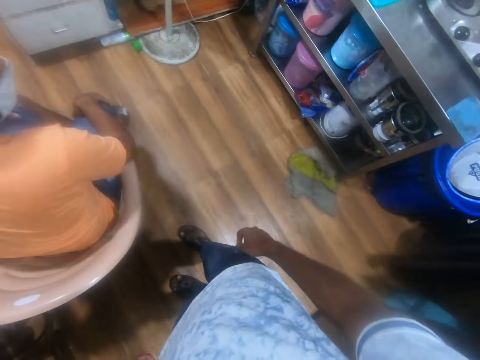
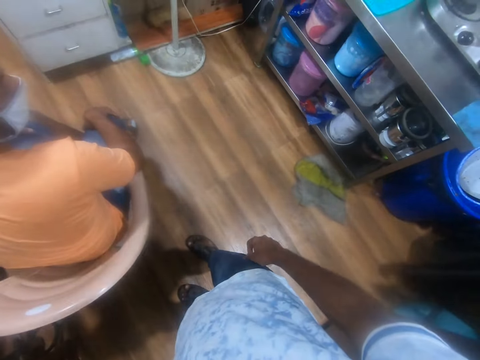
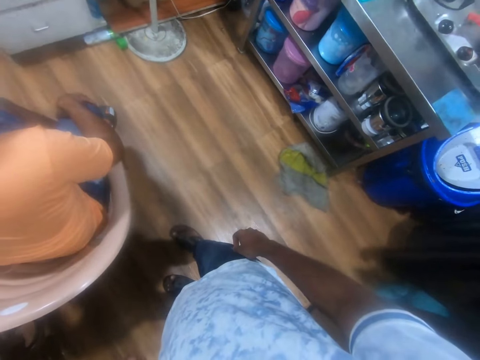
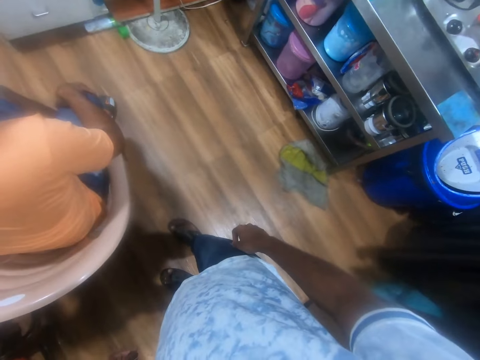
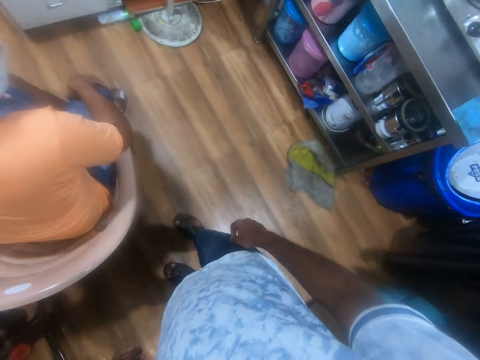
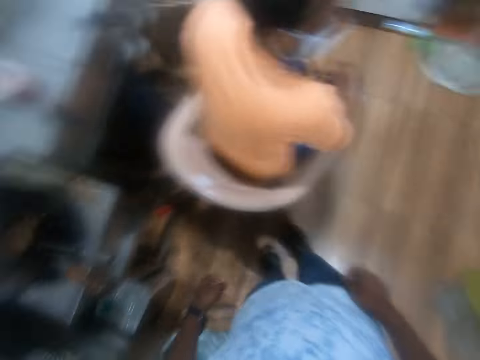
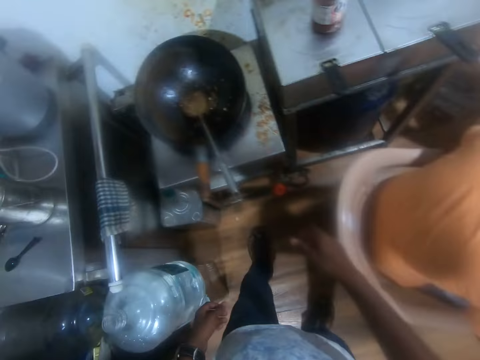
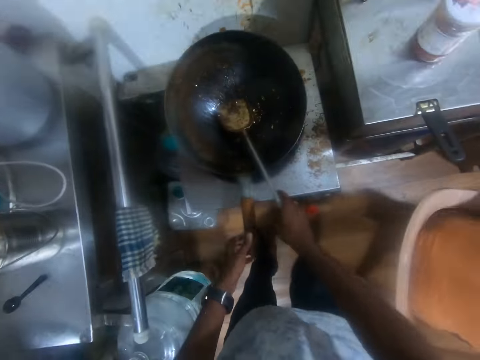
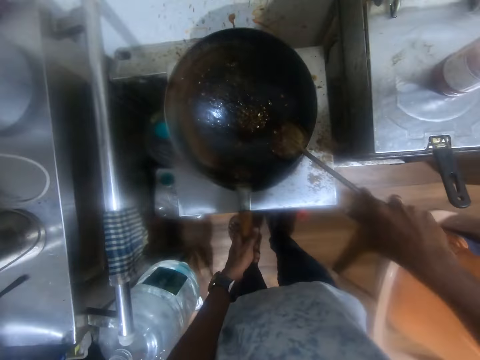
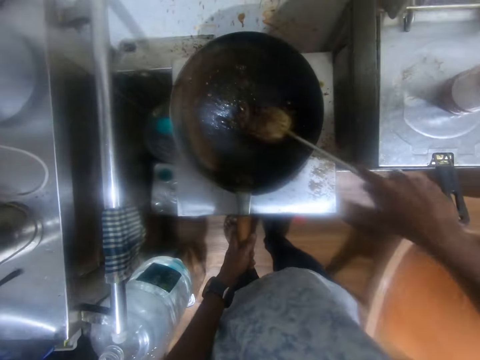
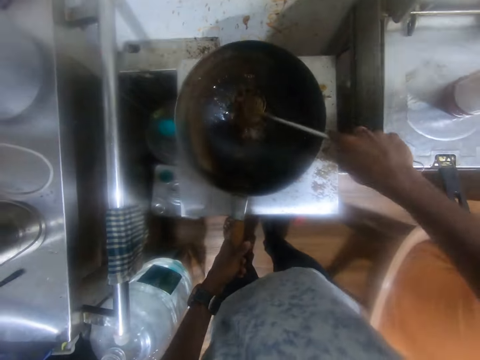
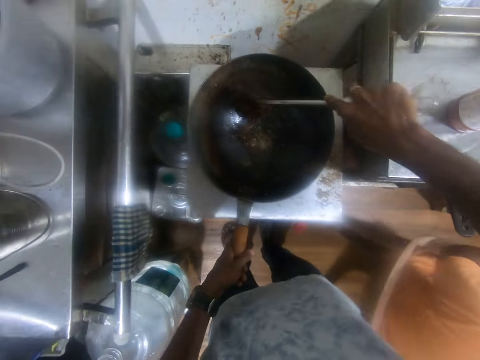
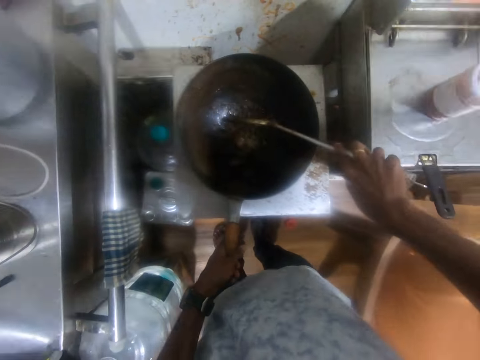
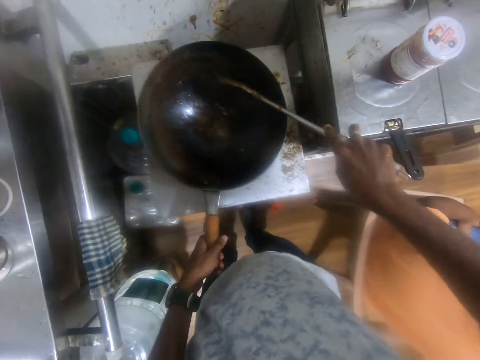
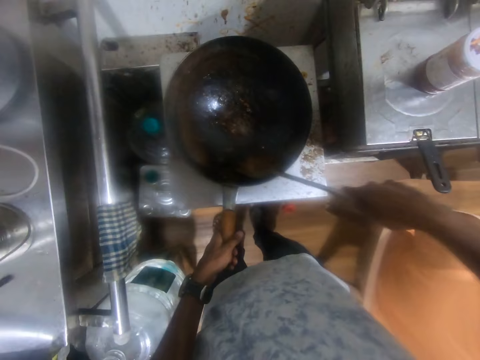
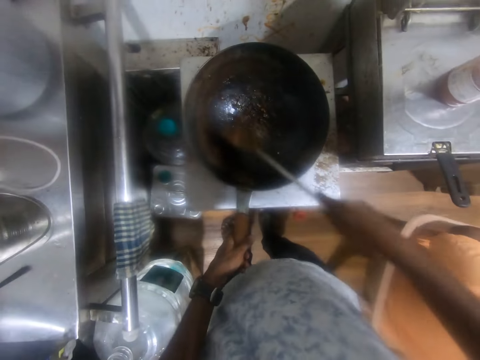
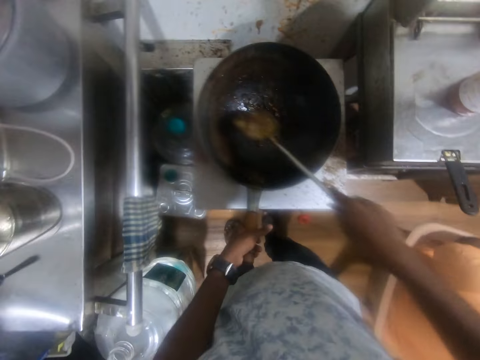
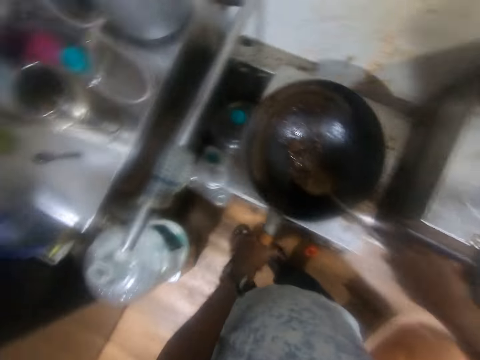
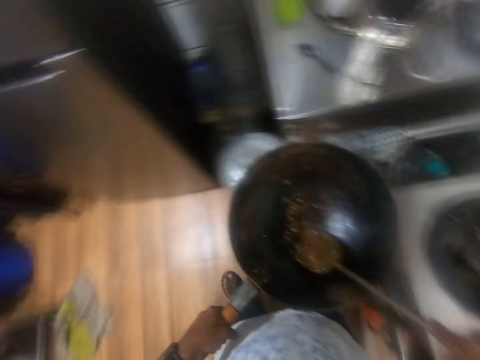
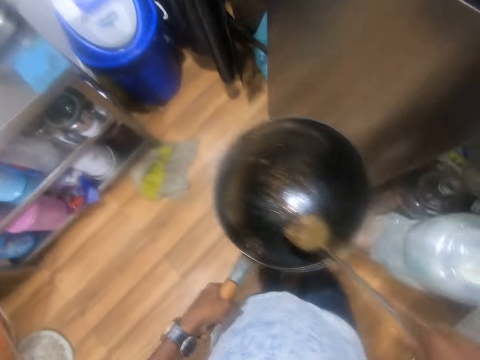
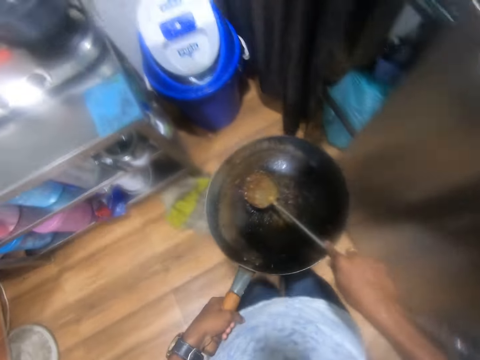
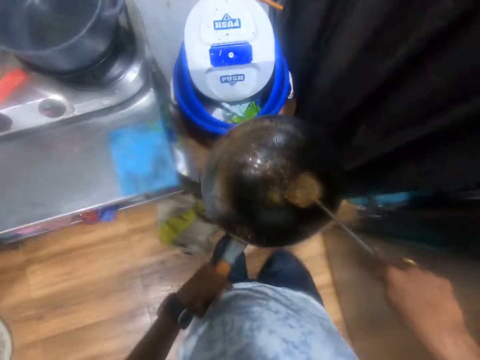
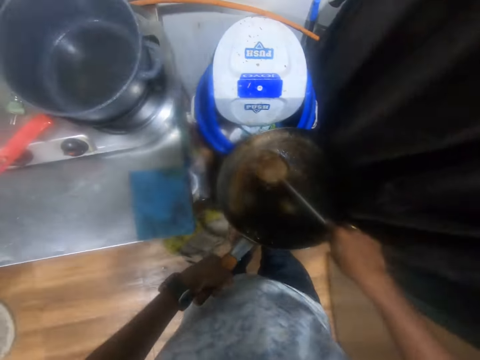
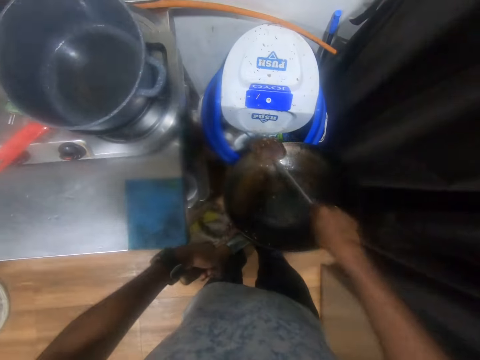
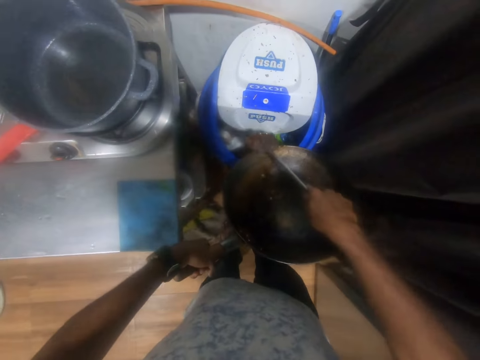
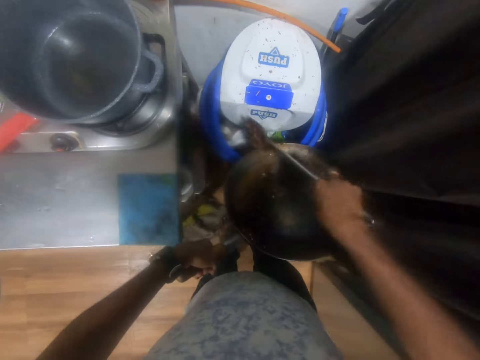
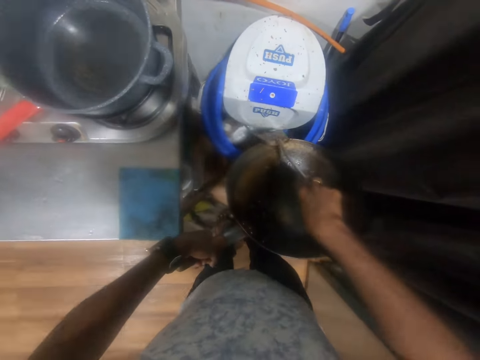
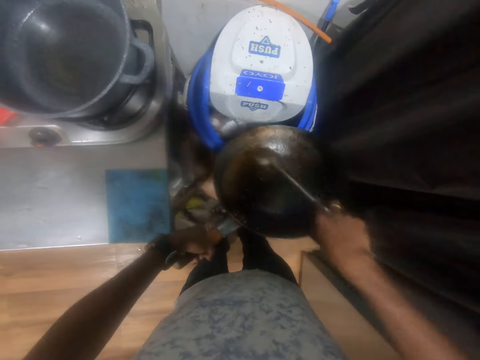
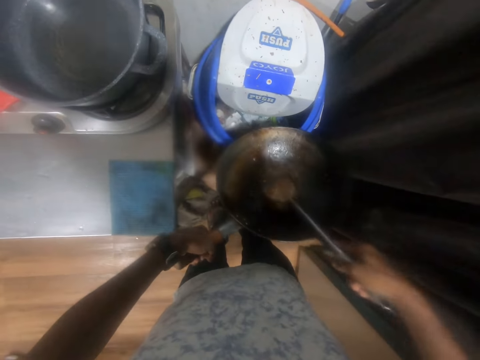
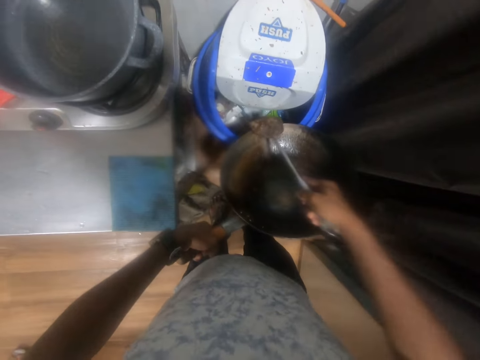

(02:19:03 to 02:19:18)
The camera wearer picks a frying turner from a pan with his right hand. He holds the pan with his left hand. He scratches the pan with the frying turner in his right hand. He cleans a pot. He picks the pan from a stove with his left hand. He carries a cooking pot. He pours some burnt food from the pan into the trash bin with the frying turner in his right hand. He throws dust in the bin.

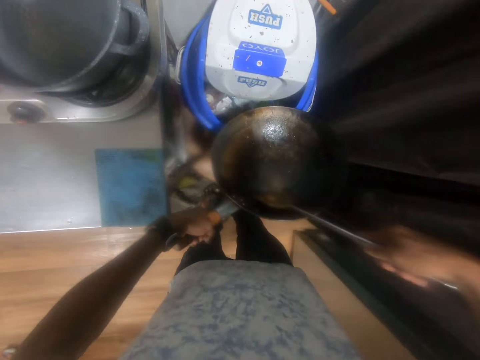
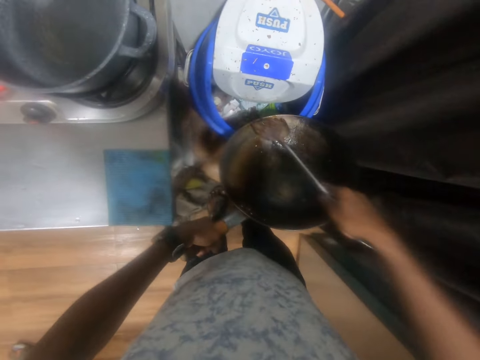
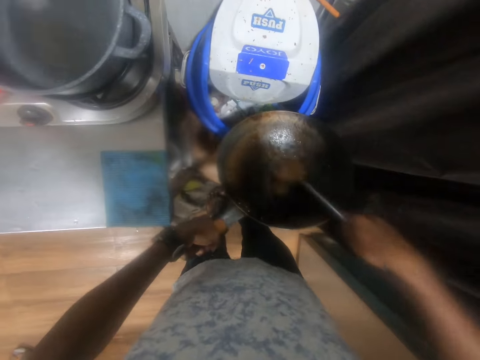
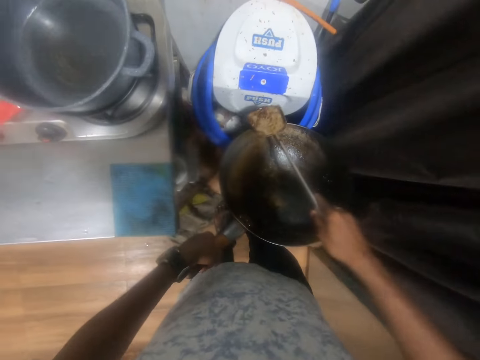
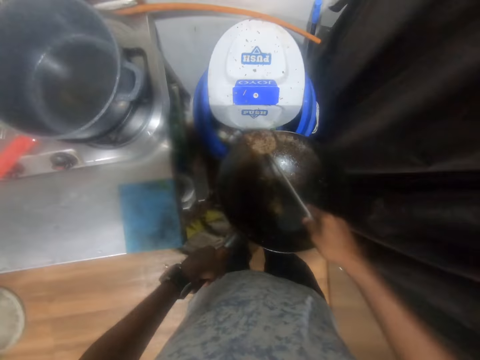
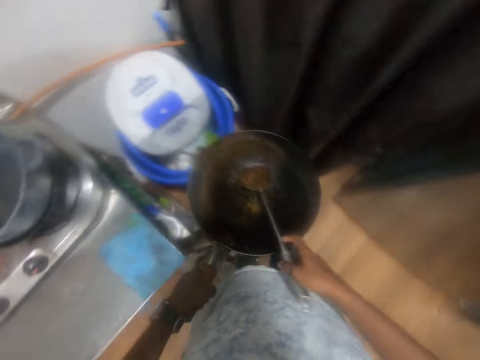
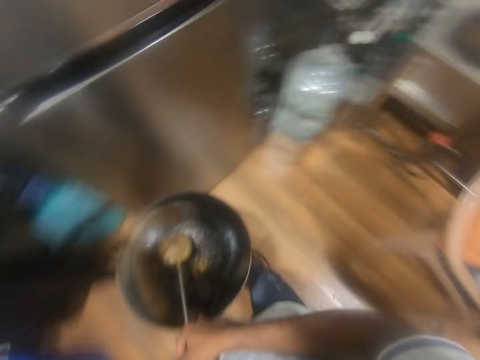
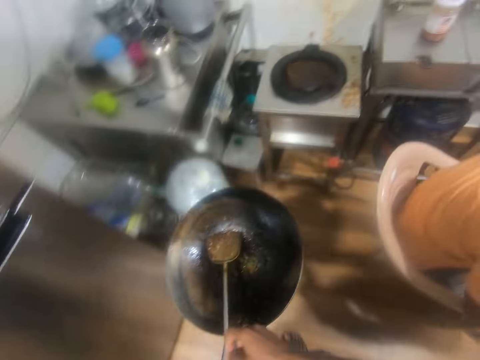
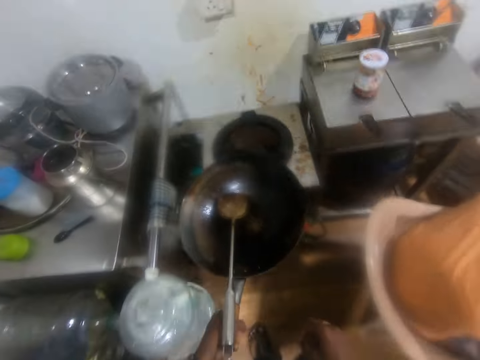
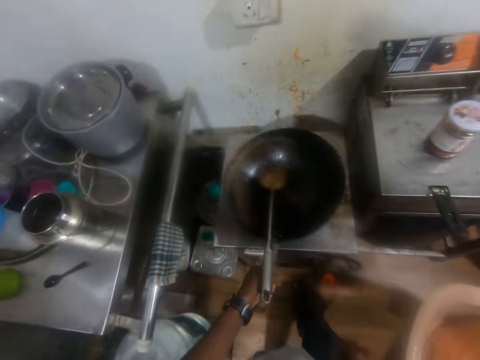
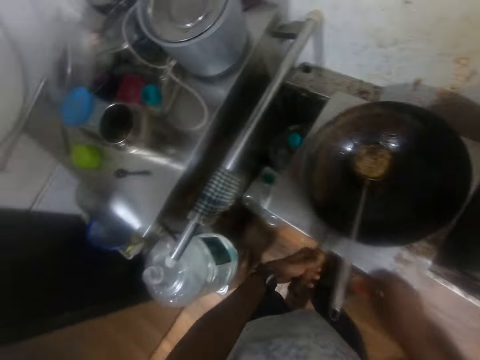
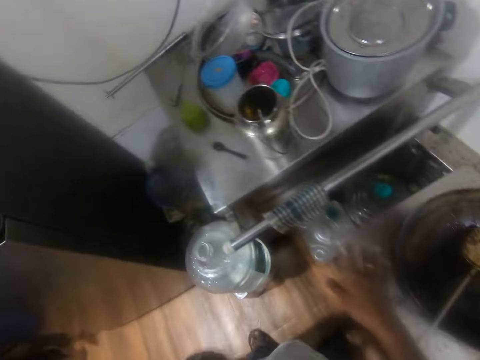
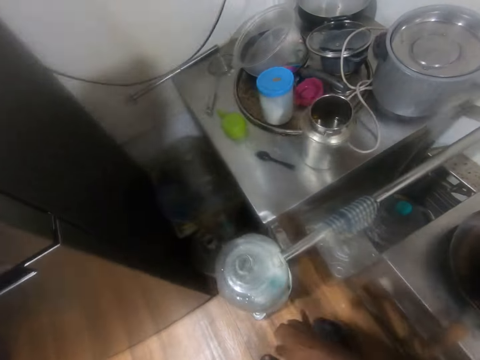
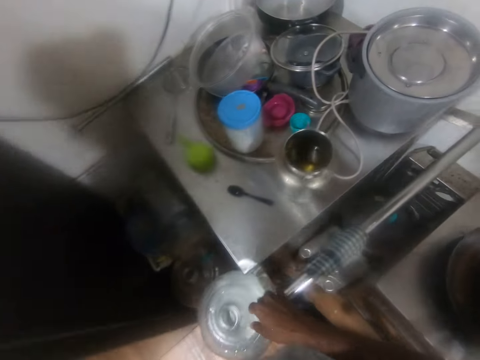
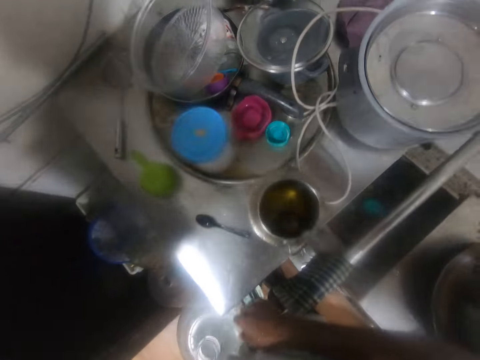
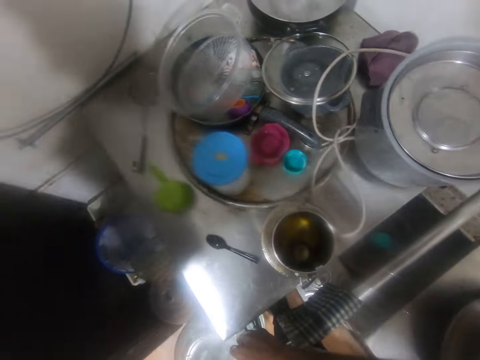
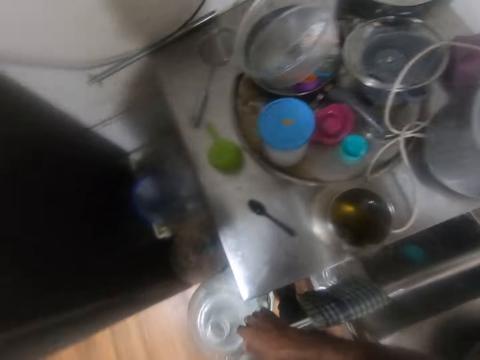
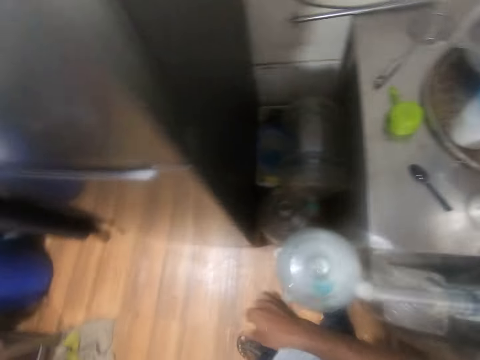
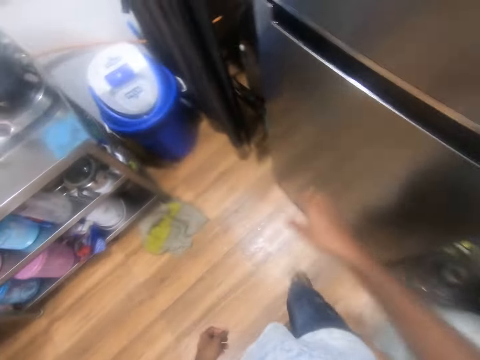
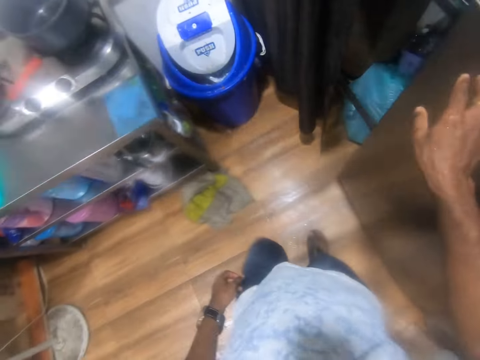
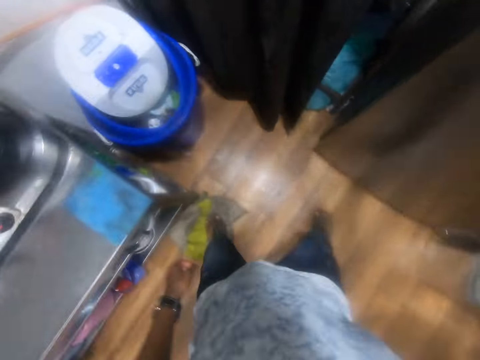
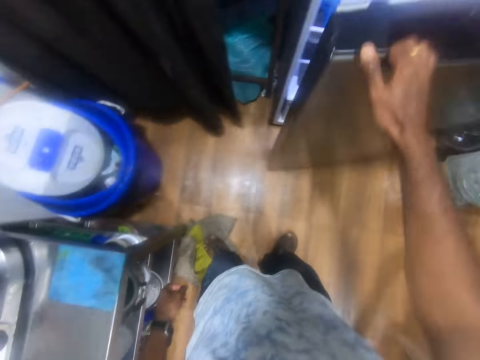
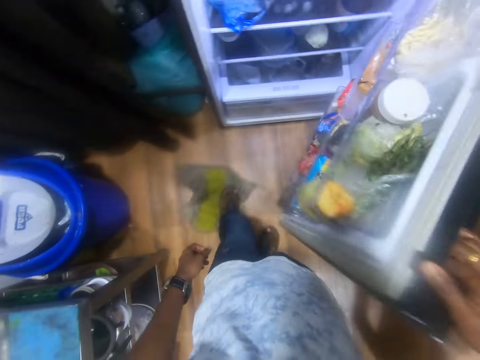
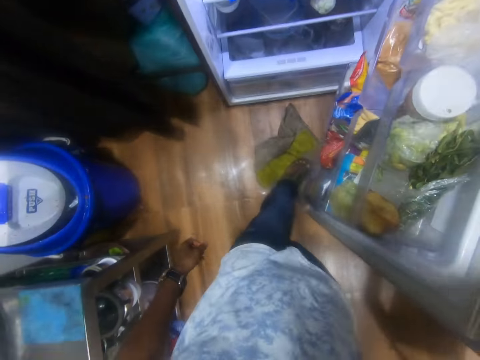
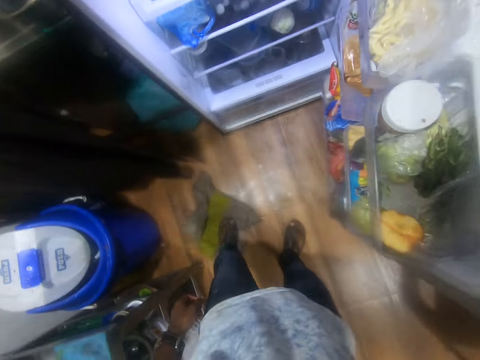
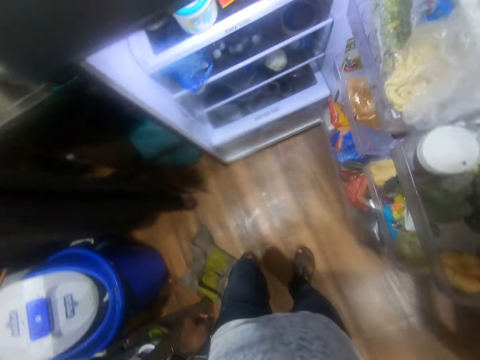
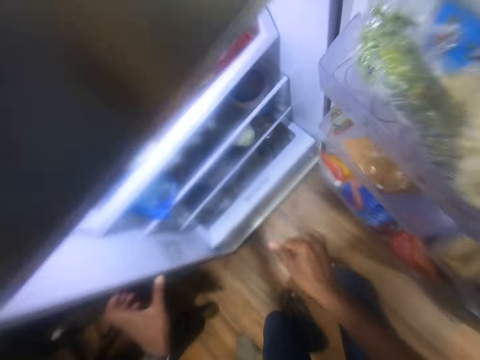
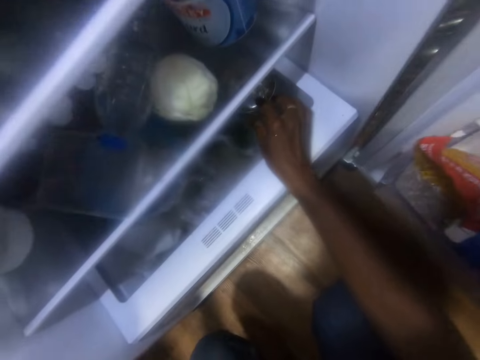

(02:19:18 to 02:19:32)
The camera wearer drops the frying turner into the pan with his right hand. He drops the pan on the stove with his left hand. He opens the refrigerator with his right hand. He cleans the floor with the rag with his left leg. He picks a tin from the refrigerator with his right hand.
